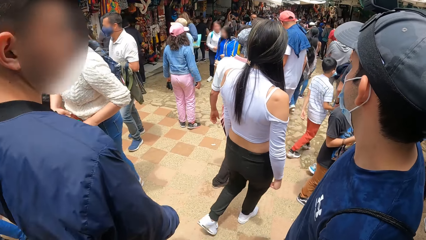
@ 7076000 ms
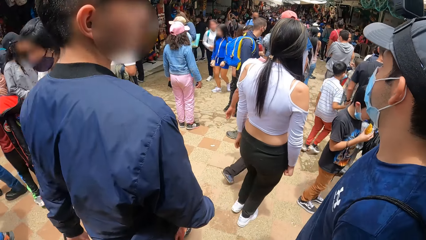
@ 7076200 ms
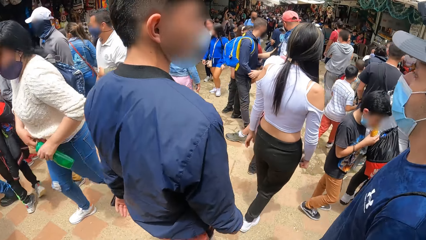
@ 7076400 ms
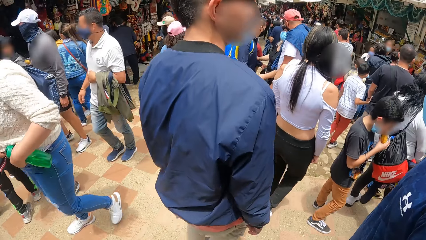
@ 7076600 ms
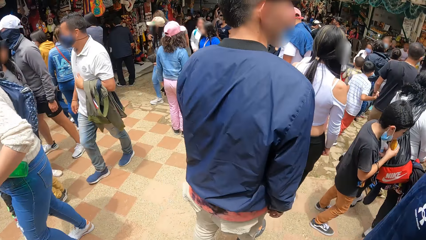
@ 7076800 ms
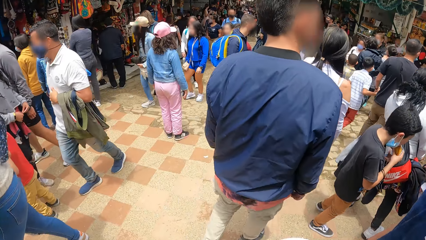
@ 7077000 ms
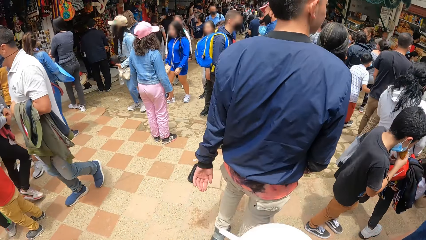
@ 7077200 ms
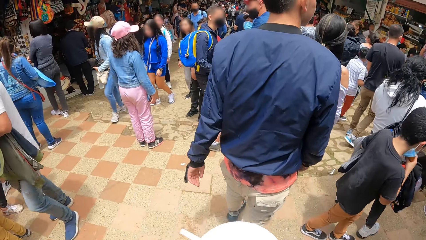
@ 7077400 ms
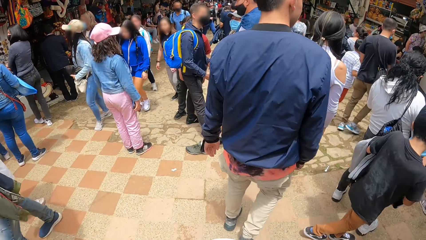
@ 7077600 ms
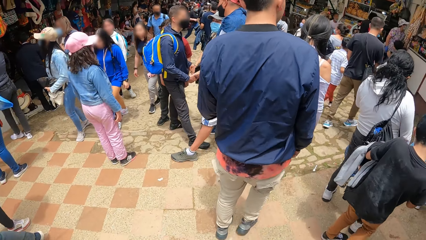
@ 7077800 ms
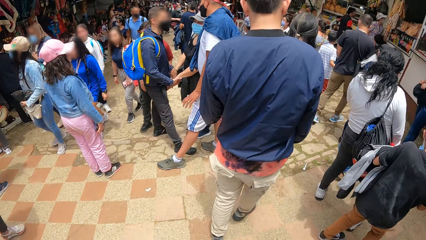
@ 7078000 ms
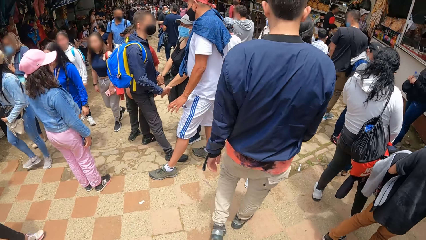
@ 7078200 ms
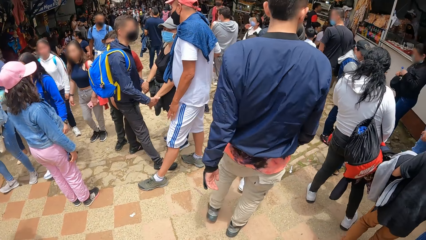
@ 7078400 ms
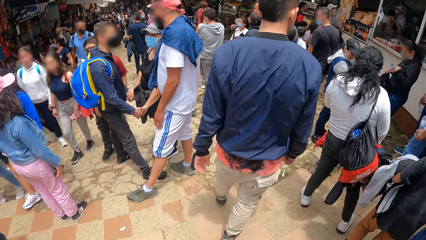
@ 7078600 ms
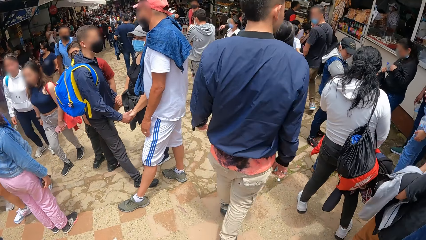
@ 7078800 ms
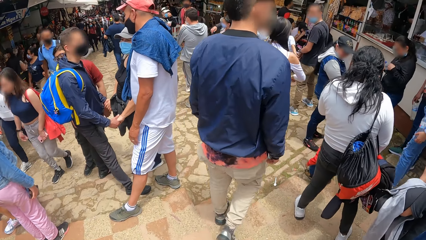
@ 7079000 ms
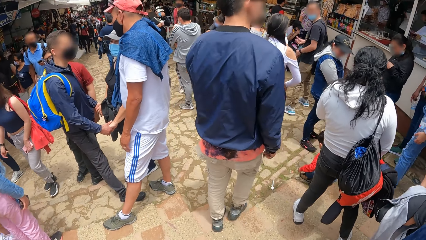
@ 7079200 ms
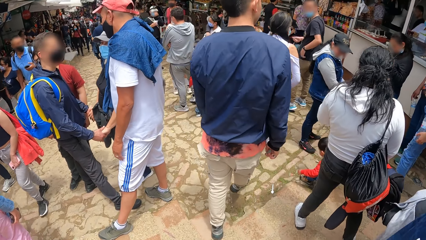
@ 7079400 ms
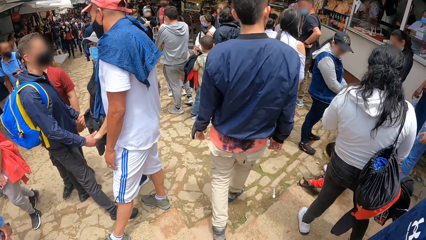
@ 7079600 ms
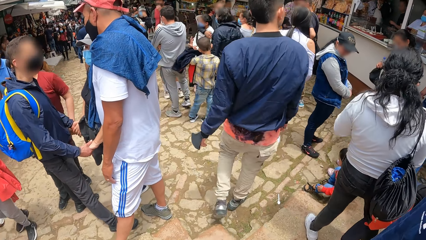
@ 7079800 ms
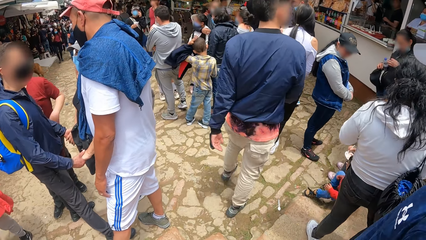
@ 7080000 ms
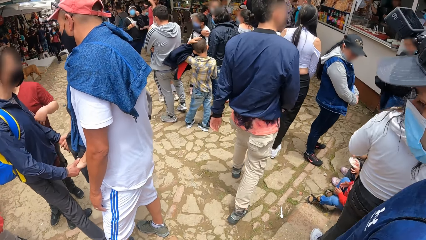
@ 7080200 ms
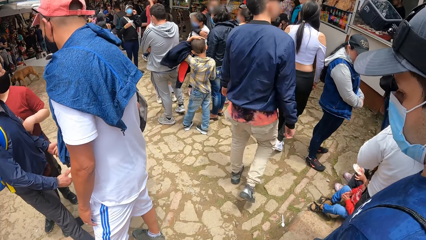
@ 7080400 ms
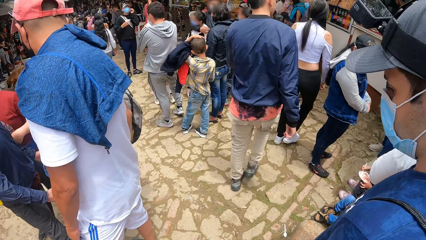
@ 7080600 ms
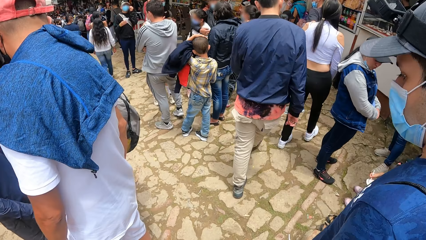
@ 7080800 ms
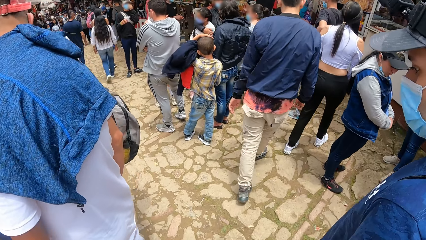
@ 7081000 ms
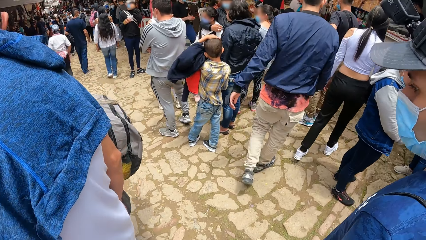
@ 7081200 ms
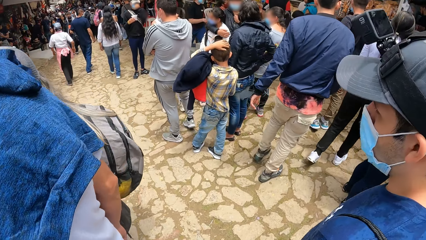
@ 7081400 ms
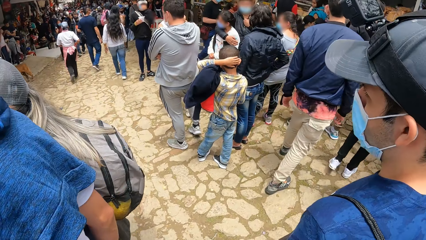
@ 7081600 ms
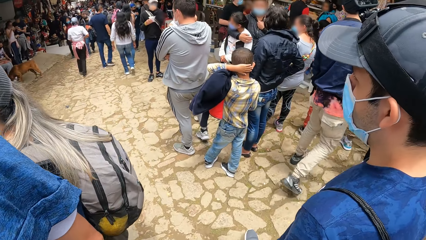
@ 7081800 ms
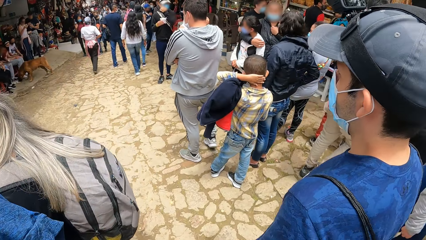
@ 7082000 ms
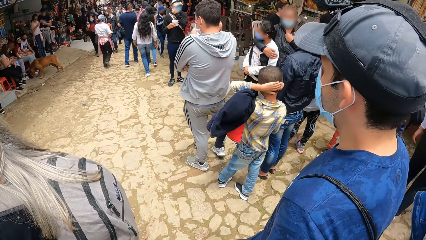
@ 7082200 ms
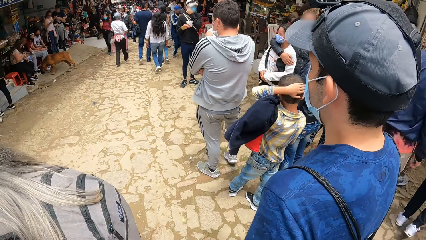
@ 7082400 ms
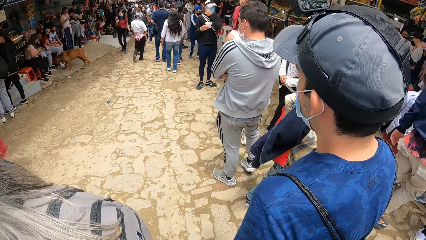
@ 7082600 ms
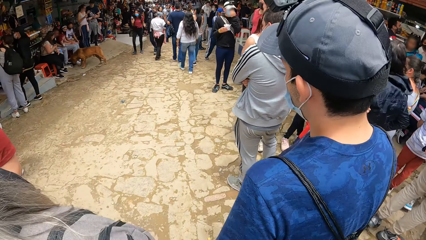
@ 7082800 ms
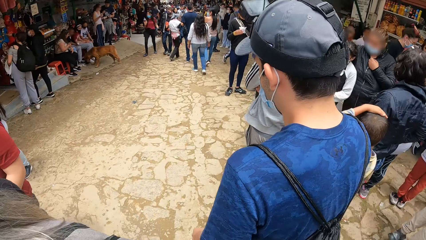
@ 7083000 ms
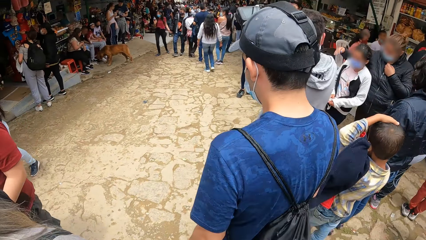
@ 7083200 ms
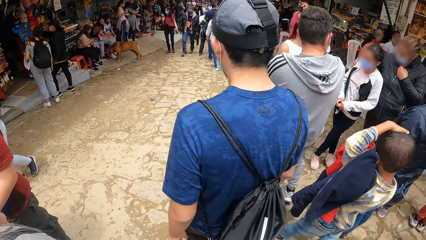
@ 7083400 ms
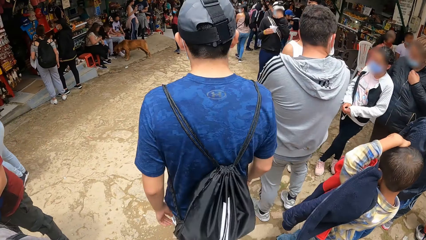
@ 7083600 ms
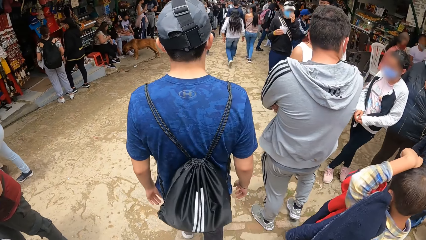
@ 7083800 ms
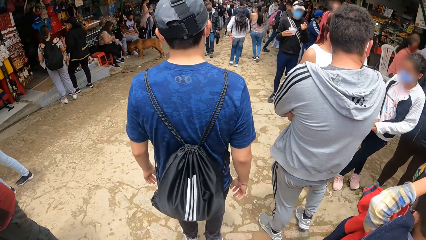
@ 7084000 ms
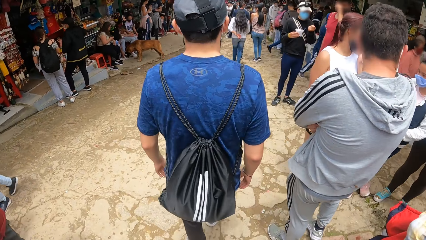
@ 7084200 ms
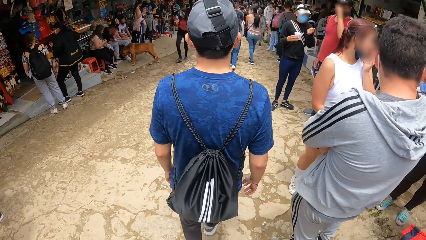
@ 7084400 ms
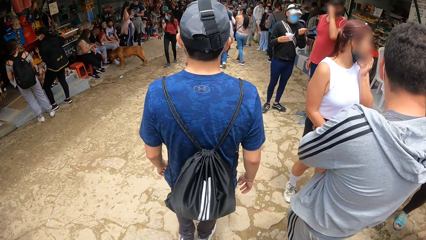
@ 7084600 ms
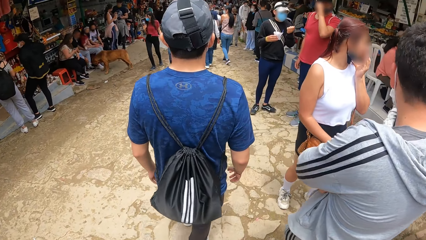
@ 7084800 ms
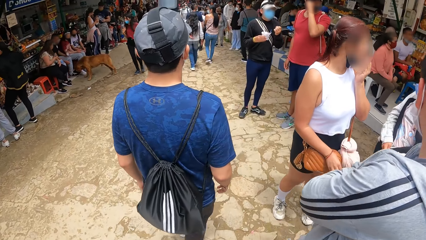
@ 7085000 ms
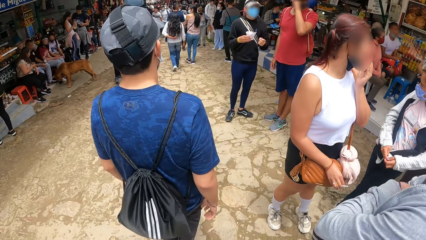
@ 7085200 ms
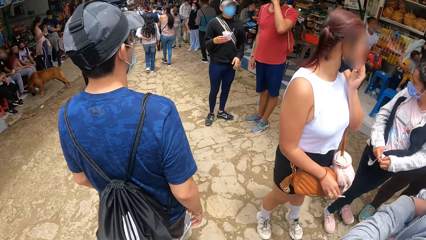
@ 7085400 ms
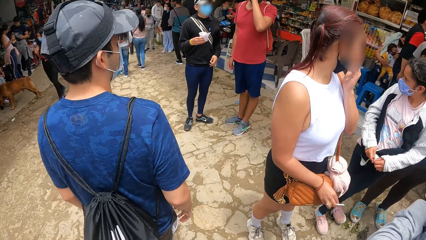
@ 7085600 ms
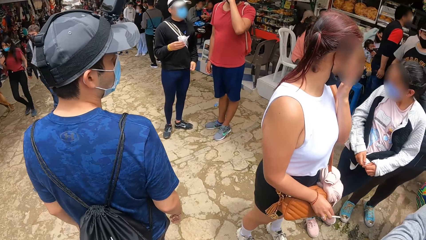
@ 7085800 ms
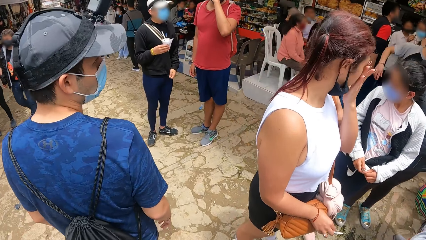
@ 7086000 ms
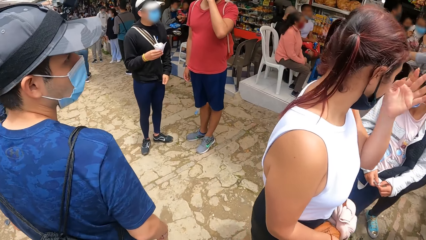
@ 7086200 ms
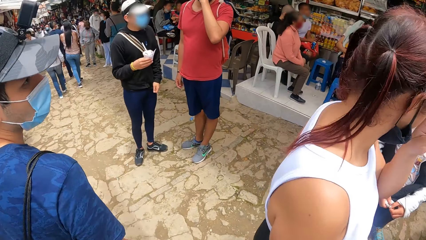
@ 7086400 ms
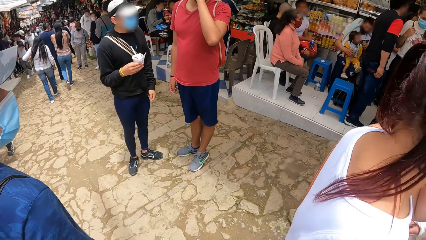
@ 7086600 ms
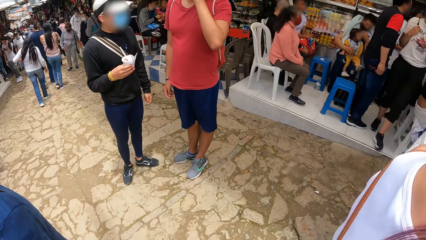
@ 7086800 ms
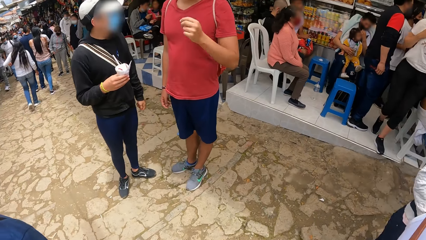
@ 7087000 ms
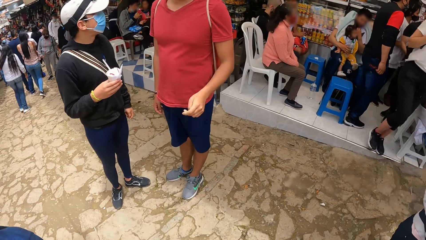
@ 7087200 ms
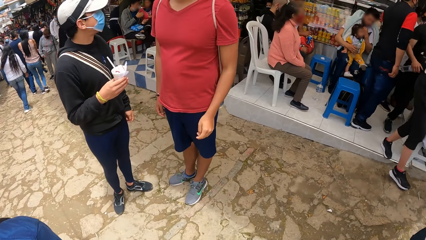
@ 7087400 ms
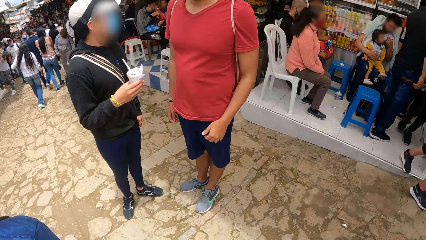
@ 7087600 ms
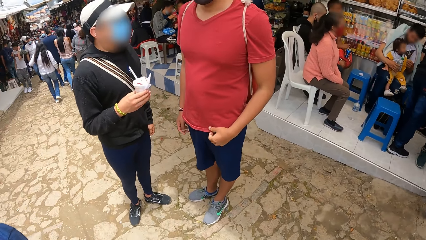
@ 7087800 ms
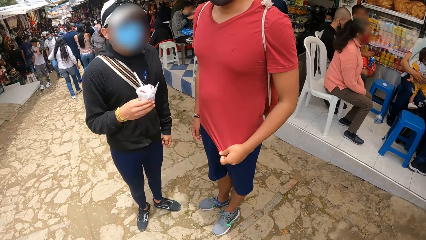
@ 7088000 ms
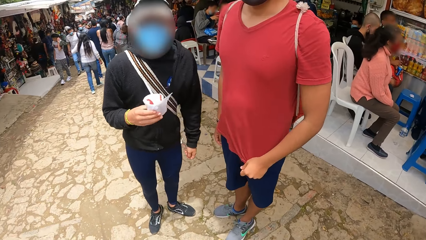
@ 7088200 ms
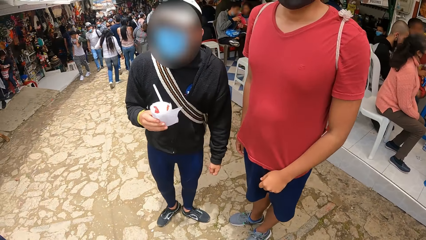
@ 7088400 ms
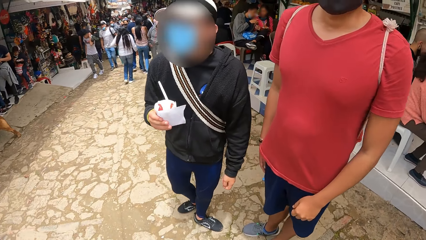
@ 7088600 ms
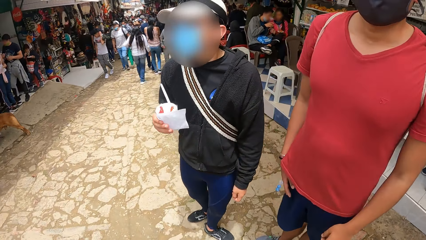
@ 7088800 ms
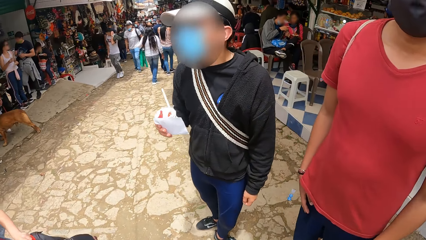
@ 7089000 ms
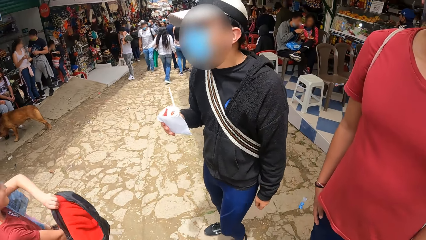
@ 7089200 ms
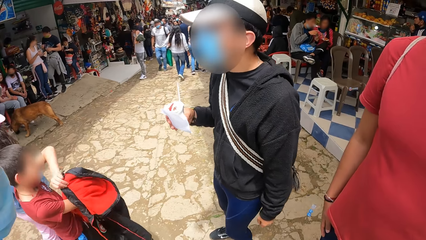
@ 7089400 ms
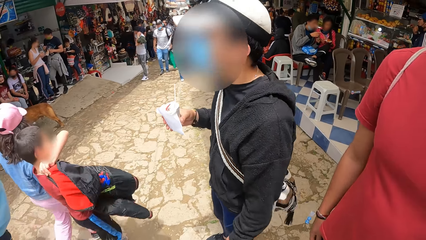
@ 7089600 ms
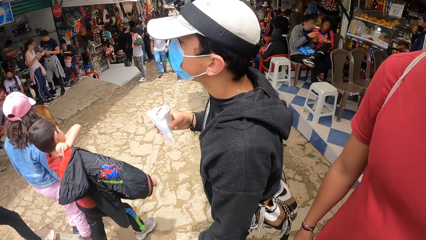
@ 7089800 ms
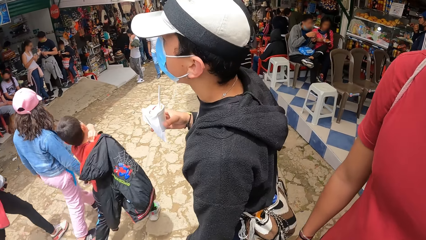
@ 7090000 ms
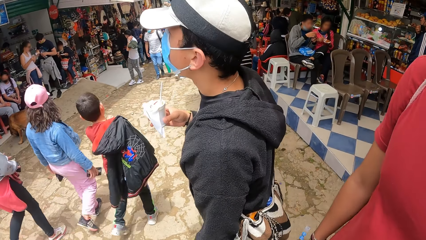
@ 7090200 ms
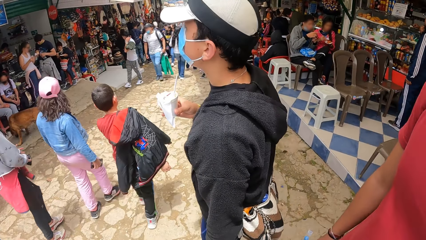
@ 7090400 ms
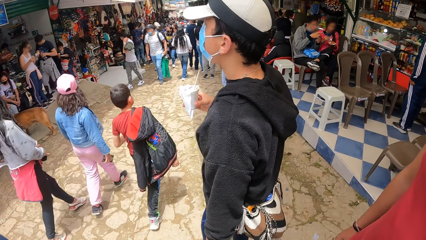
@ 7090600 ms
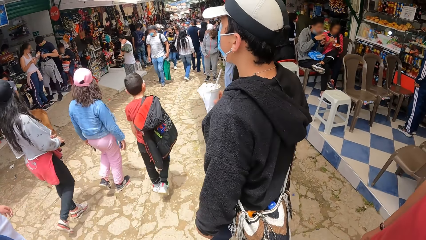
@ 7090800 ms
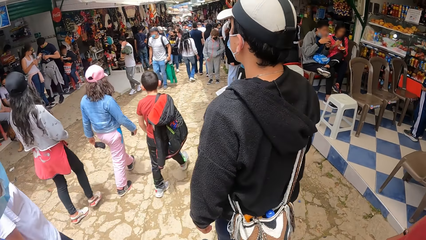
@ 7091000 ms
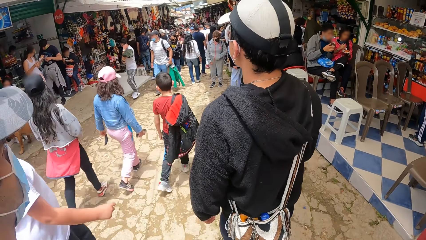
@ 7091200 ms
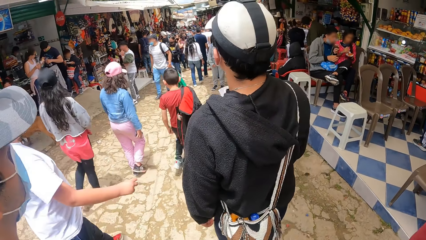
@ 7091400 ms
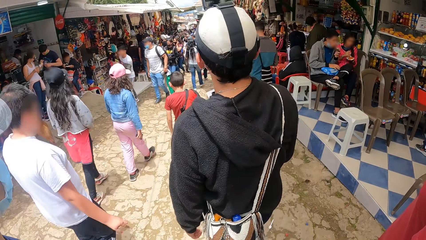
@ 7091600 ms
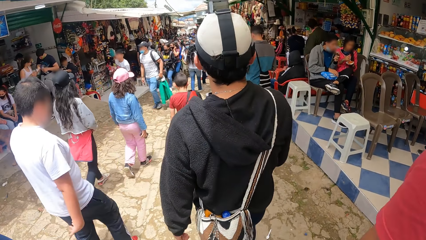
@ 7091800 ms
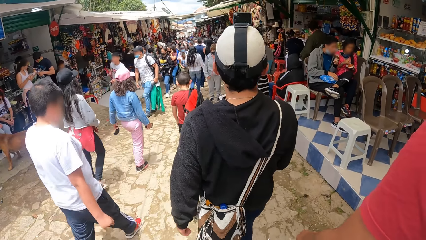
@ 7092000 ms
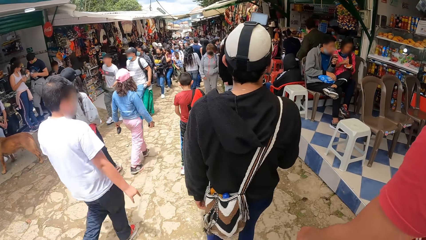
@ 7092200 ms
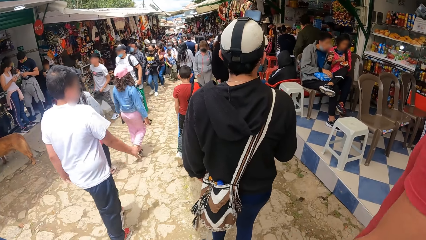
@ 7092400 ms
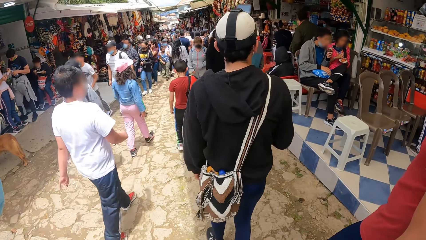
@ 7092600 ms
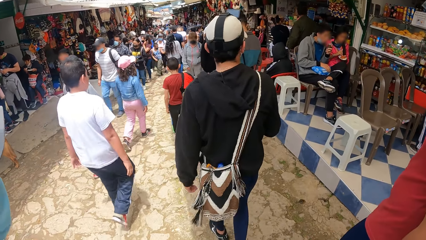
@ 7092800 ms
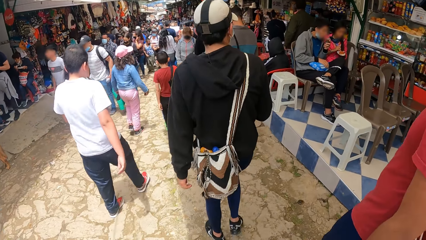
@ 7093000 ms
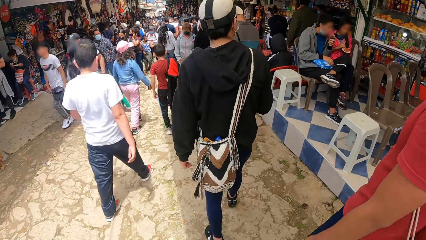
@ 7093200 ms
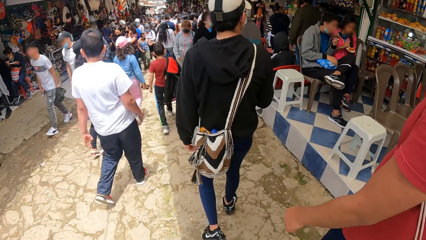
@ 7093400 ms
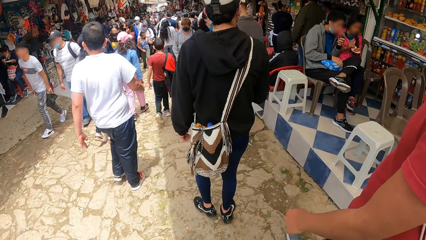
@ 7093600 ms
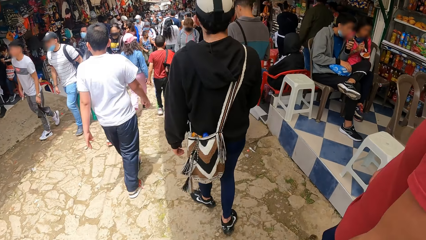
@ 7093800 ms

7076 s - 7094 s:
The camera wearer walks with a man in the market. They walk in the market with the man and two other men.
